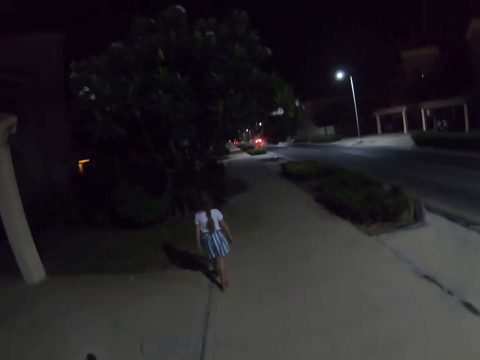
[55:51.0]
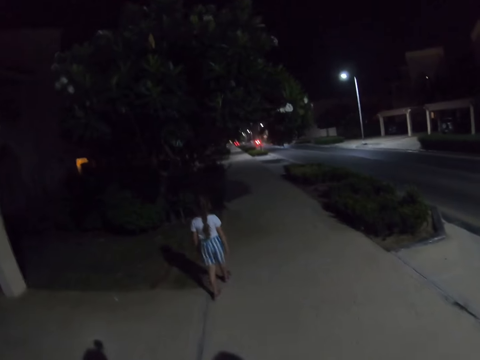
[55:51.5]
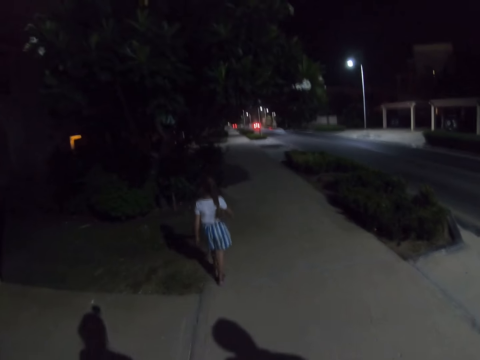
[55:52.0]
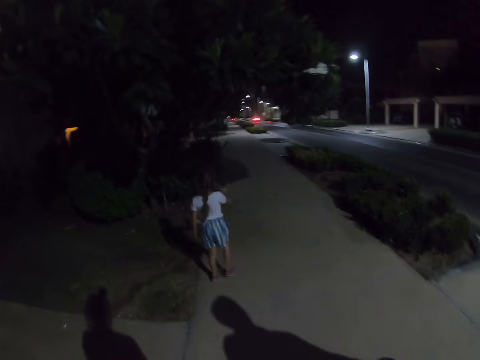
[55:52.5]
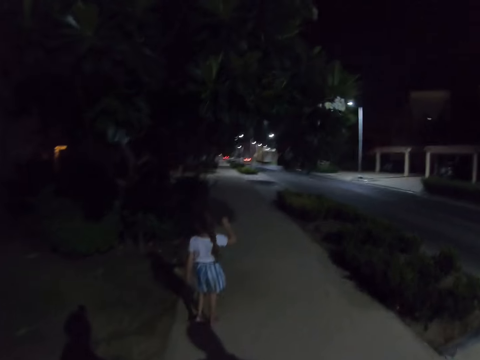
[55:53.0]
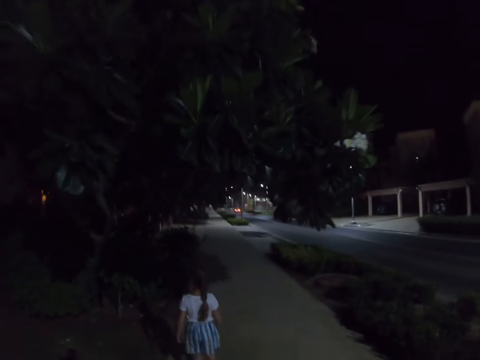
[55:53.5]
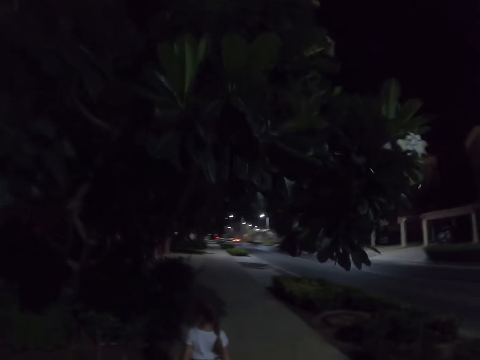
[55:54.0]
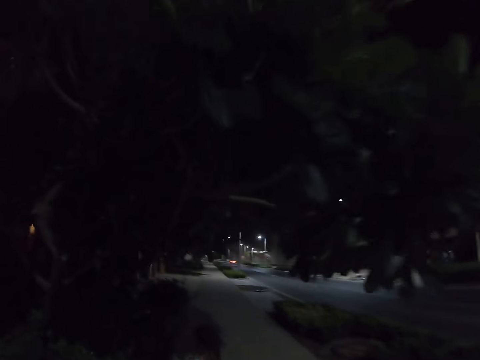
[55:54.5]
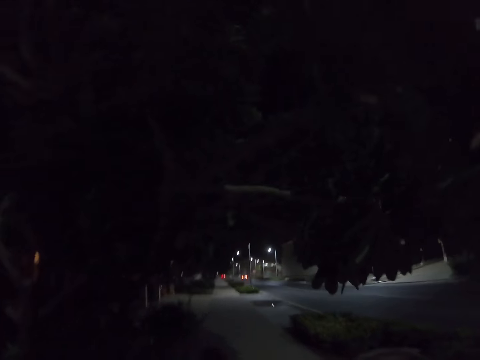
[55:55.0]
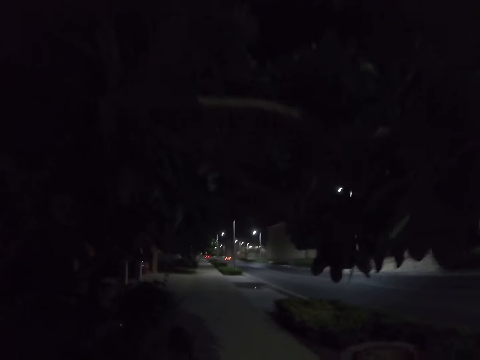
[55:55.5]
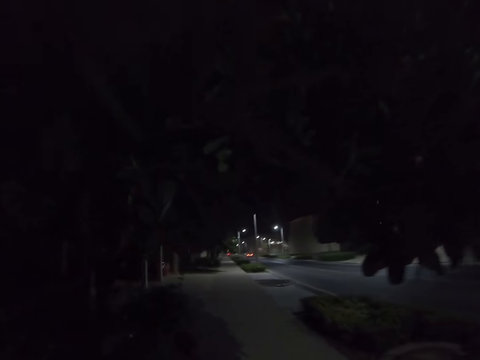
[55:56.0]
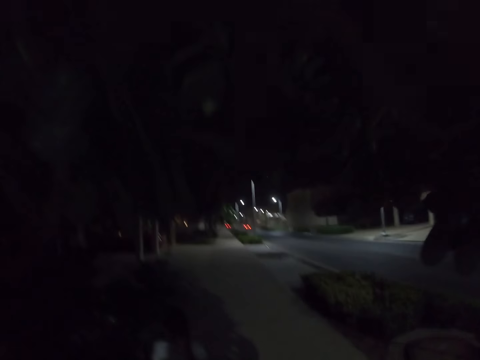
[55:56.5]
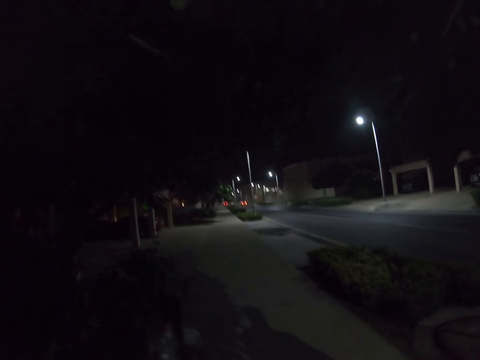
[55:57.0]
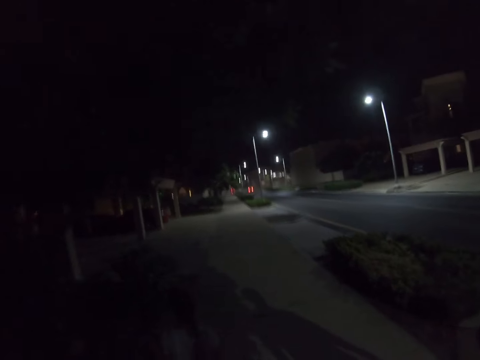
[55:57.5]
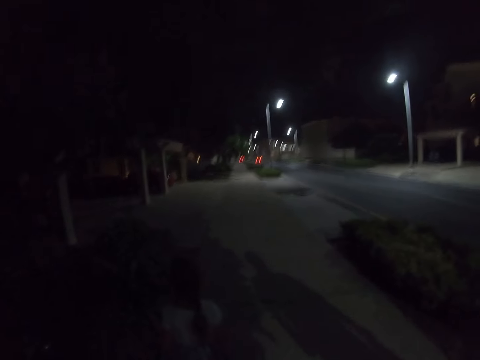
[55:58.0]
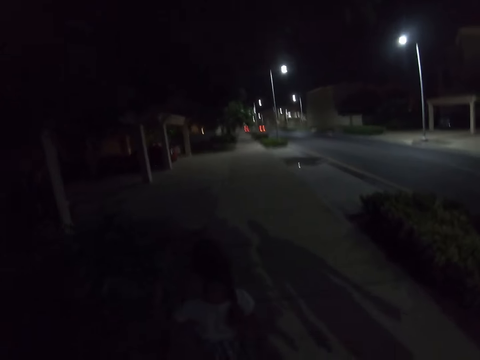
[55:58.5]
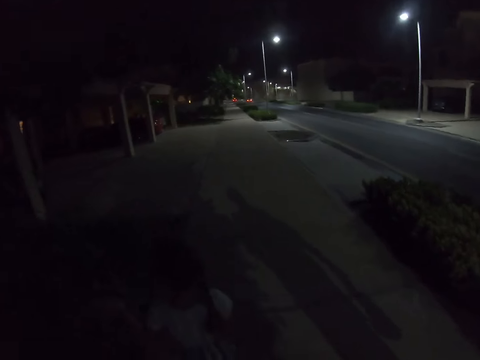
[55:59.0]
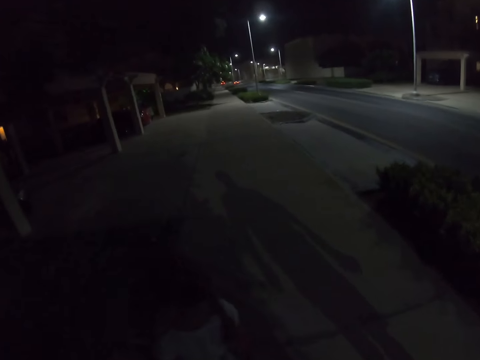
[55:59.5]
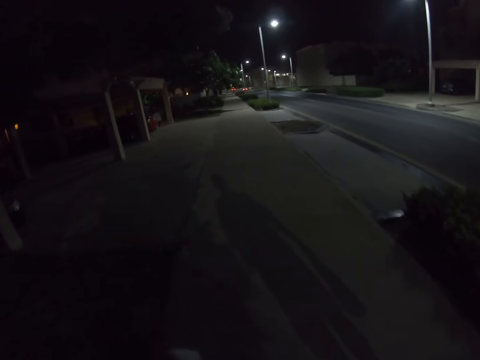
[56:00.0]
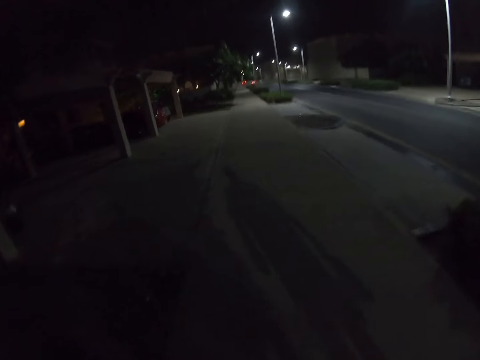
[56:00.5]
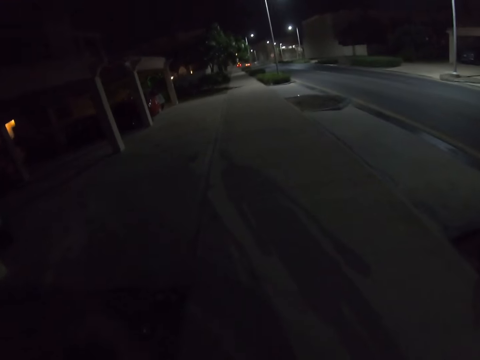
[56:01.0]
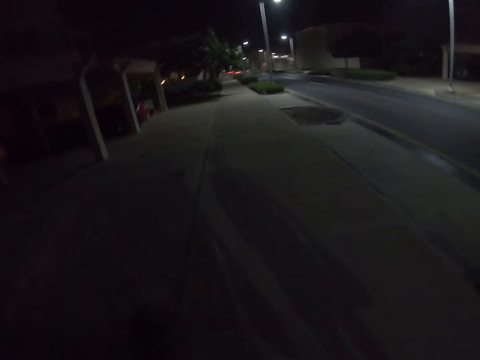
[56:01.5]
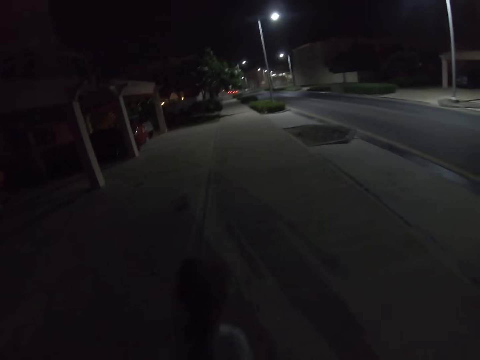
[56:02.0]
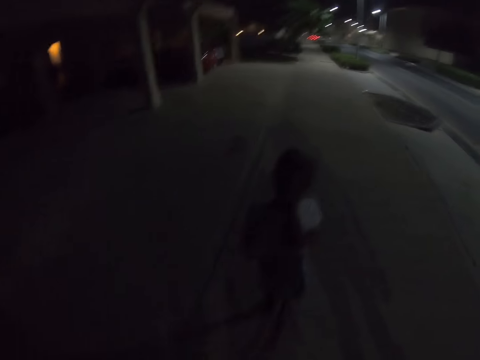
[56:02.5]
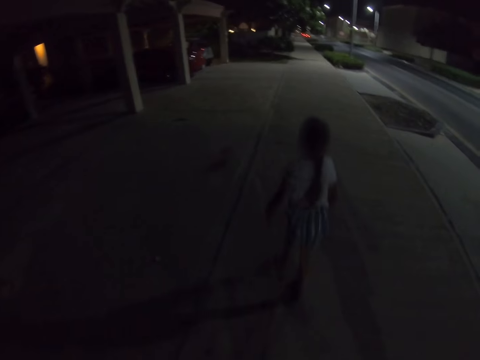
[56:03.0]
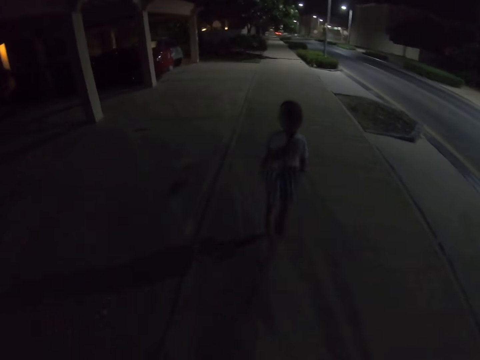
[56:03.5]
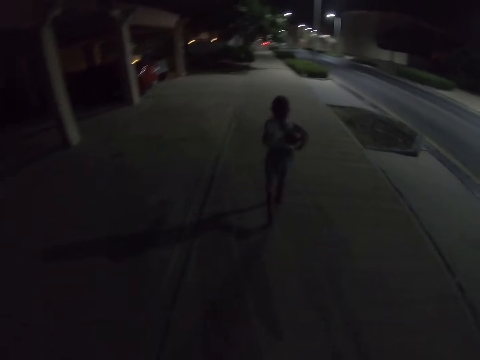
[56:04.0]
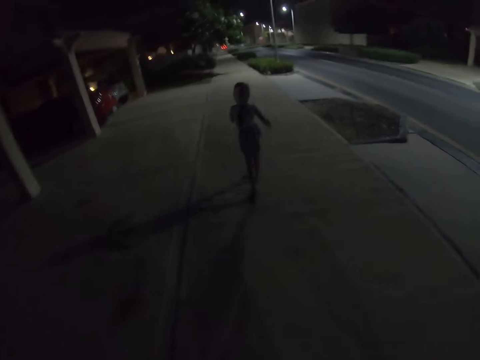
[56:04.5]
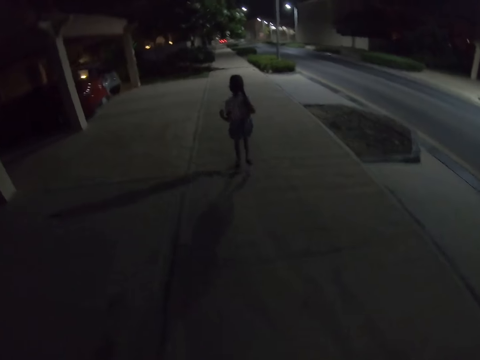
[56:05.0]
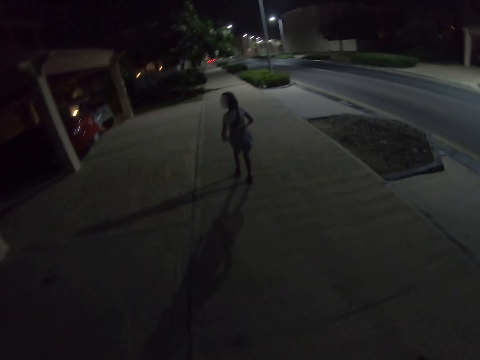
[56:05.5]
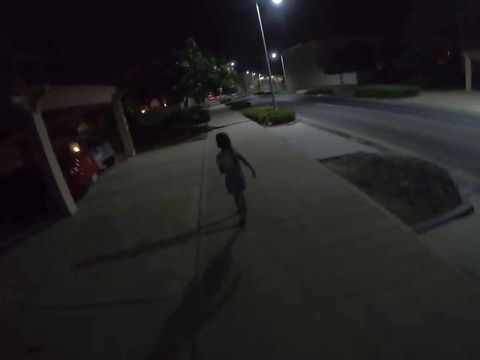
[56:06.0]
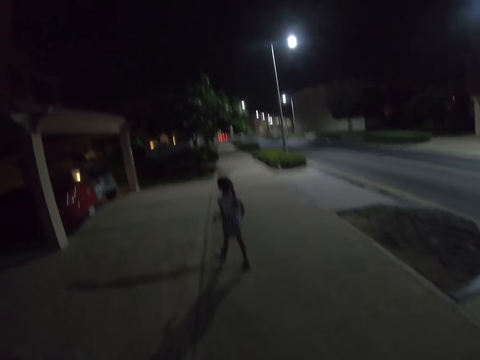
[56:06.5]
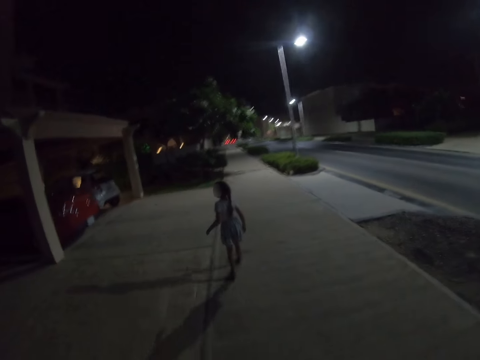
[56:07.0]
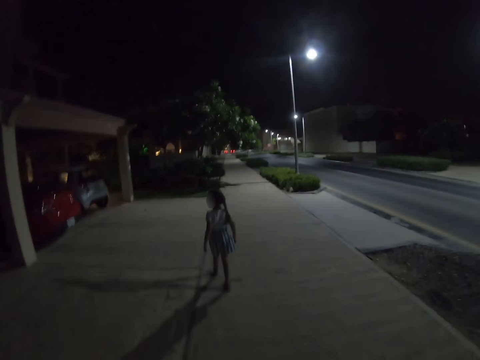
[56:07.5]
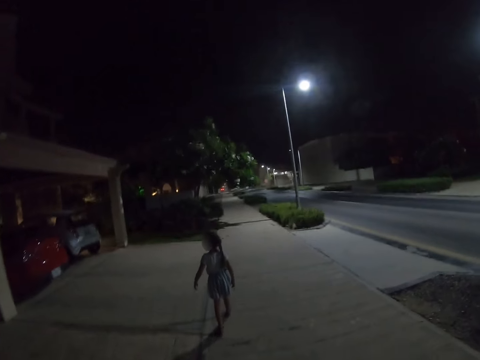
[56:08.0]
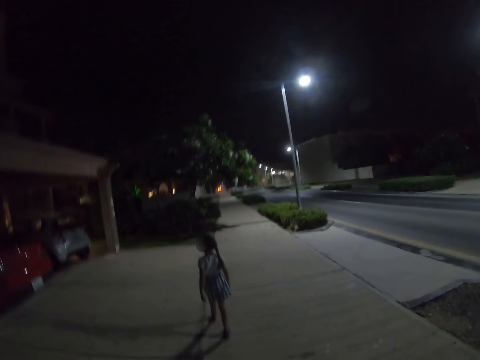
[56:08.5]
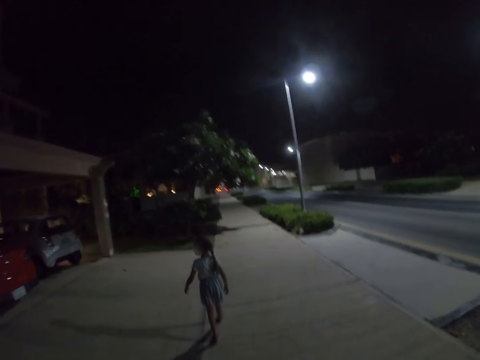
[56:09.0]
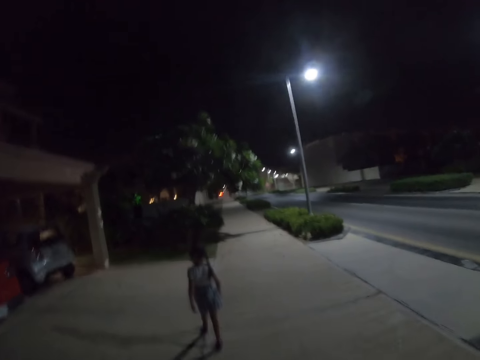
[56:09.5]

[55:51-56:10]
The girl raises her right hand. The girl runs down the street. The girl walks down the street.

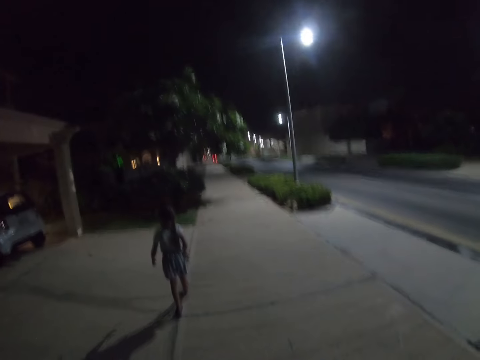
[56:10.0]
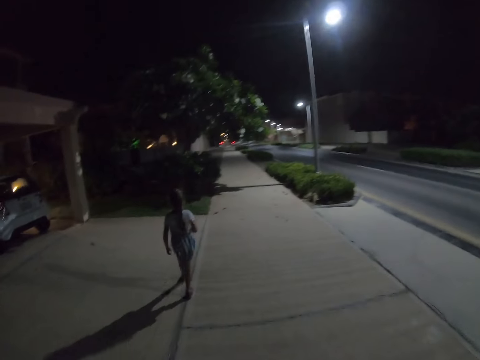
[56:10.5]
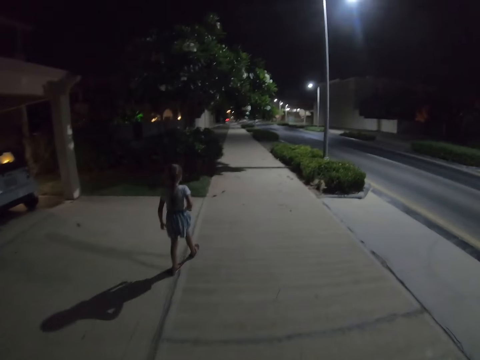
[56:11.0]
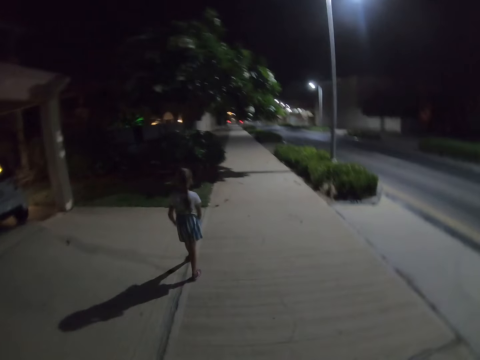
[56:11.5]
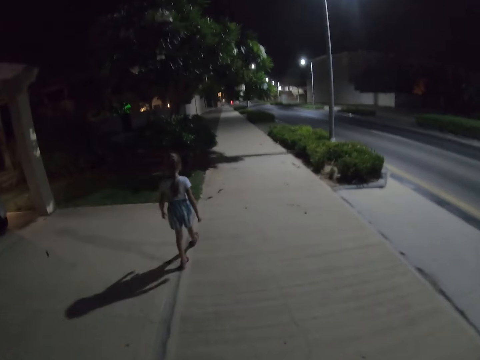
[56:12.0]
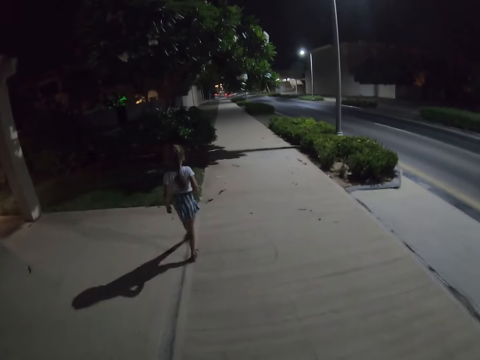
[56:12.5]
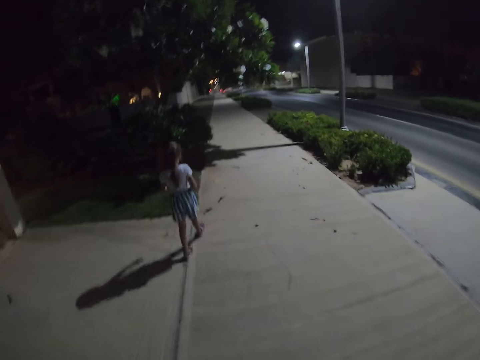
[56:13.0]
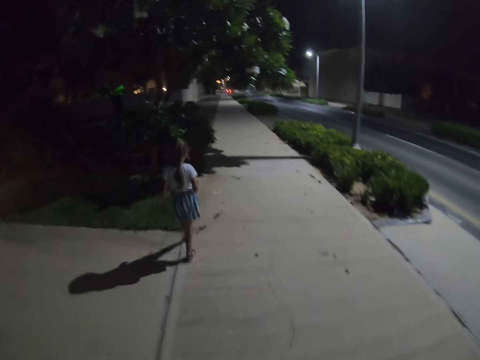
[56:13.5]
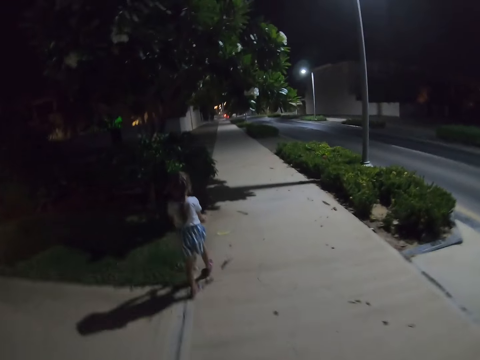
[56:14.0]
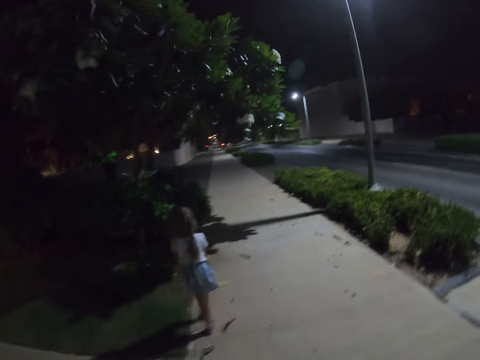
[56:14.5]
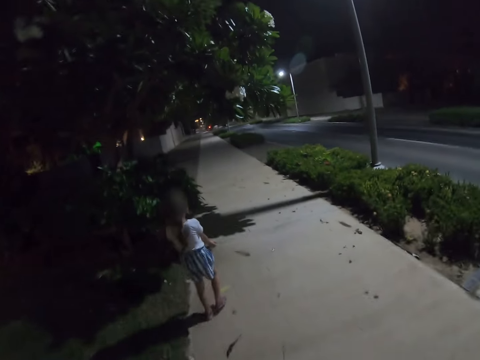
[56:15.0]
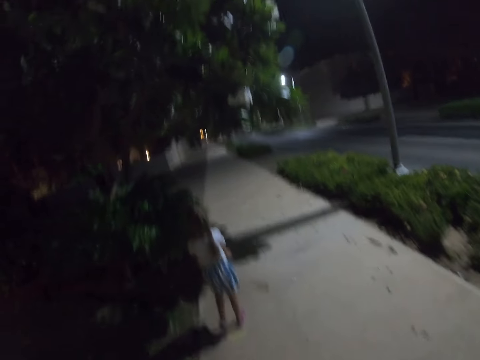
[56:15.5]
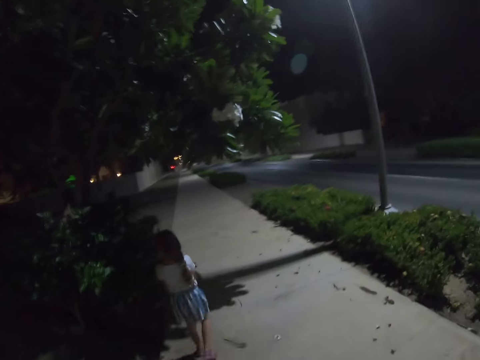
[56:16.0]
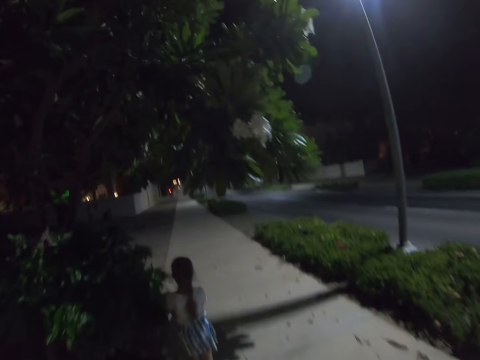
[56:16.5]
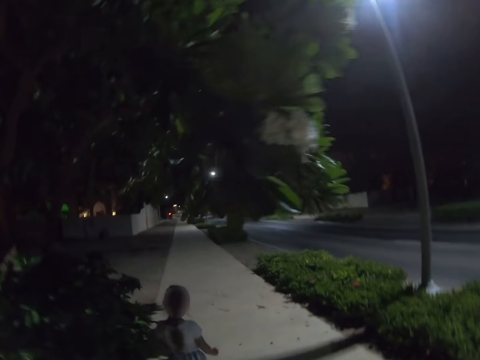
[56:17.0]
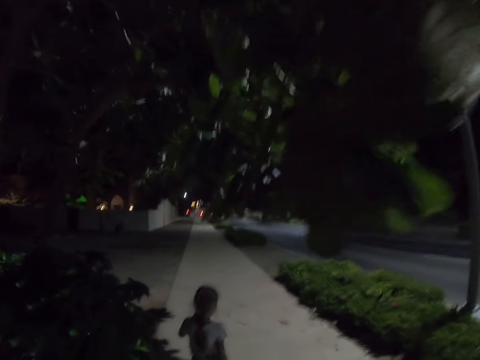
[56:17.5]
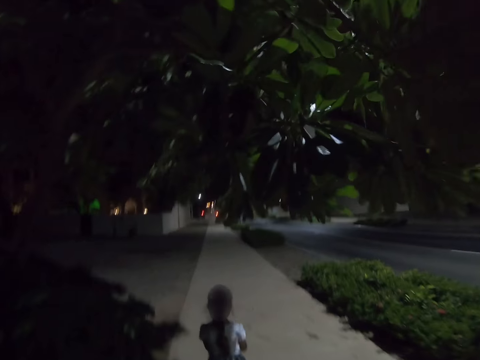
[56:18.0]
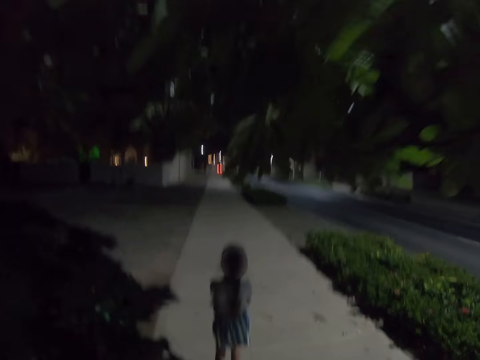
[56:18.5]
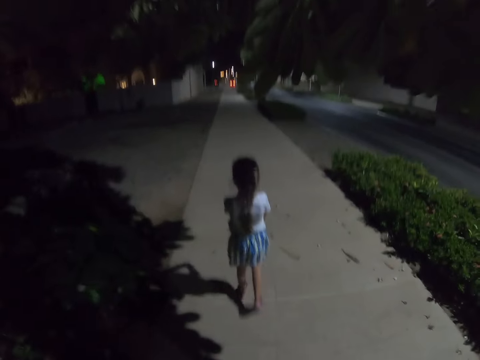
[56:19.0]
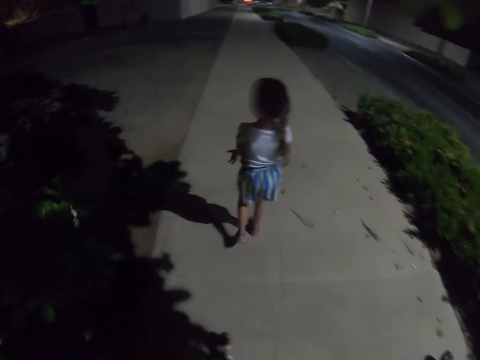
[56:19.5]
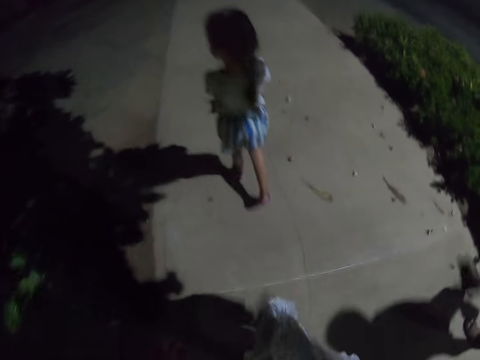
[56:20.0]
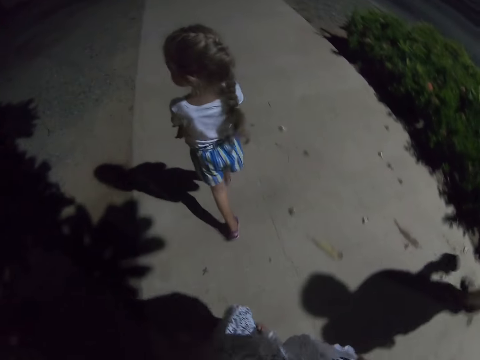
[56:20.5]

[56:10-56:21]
The girl stretches her hand.
